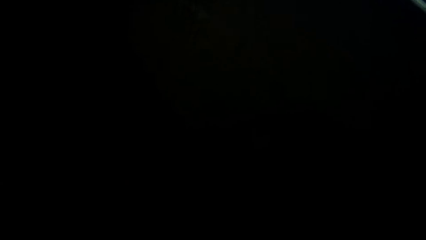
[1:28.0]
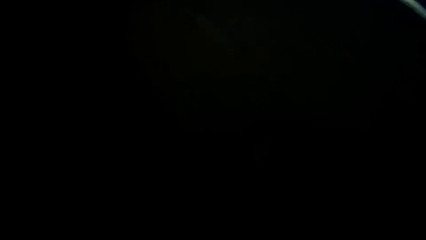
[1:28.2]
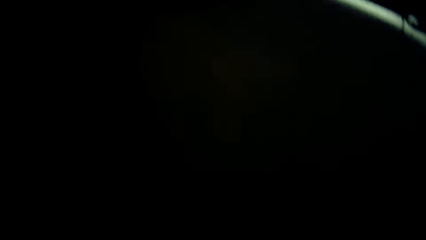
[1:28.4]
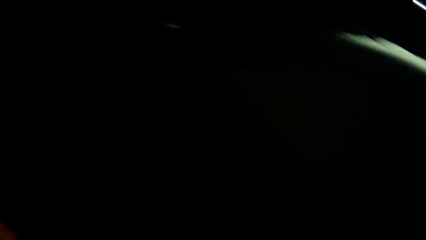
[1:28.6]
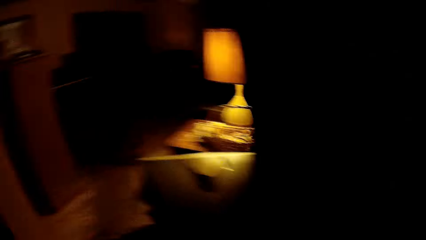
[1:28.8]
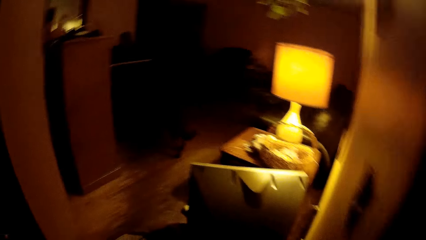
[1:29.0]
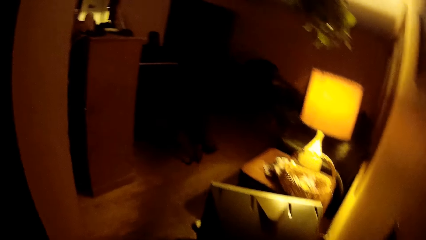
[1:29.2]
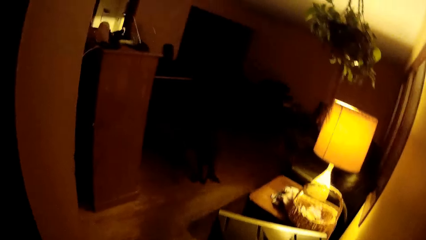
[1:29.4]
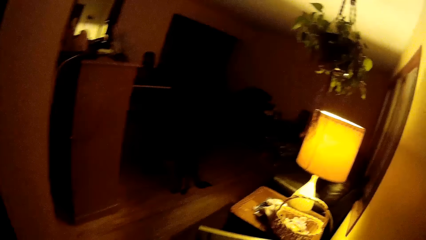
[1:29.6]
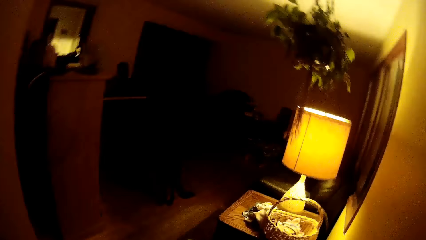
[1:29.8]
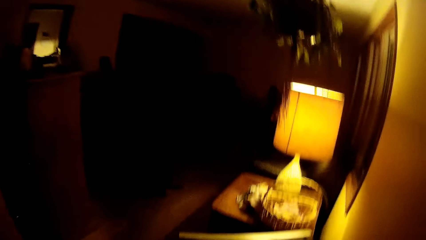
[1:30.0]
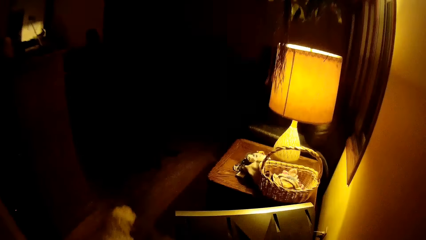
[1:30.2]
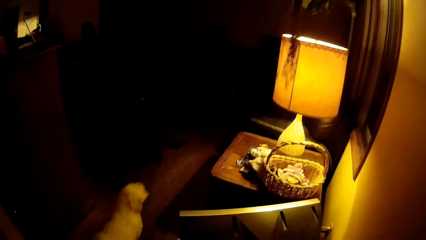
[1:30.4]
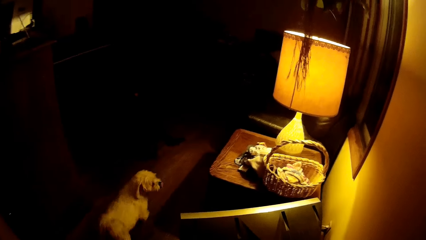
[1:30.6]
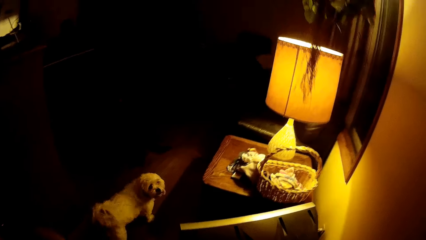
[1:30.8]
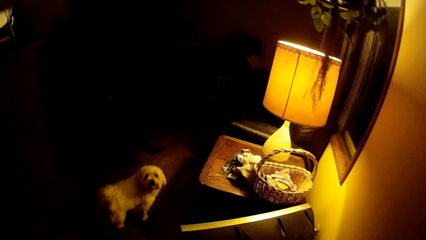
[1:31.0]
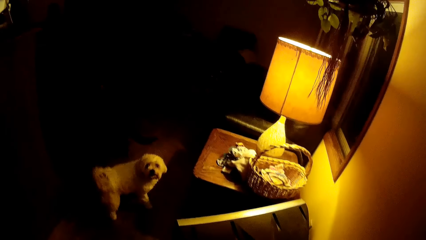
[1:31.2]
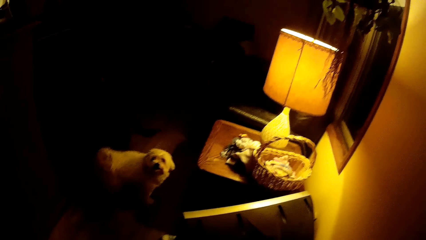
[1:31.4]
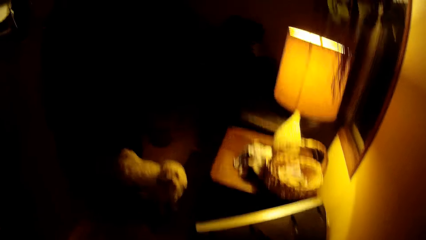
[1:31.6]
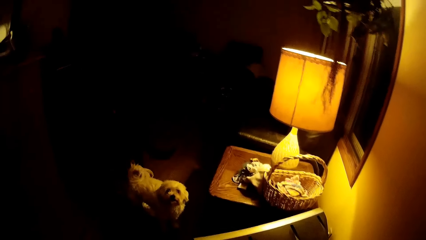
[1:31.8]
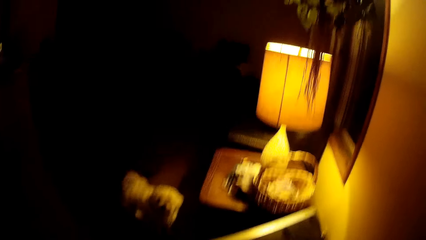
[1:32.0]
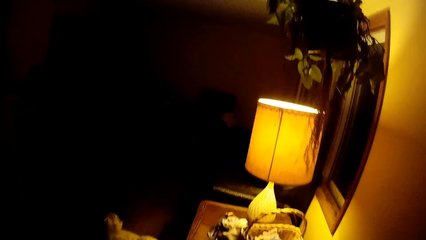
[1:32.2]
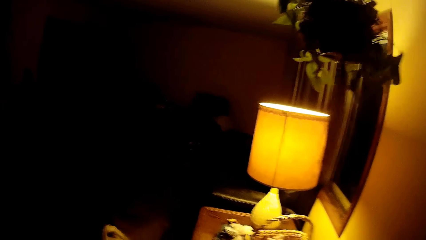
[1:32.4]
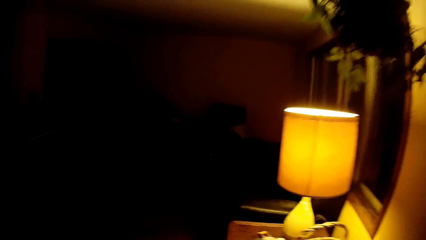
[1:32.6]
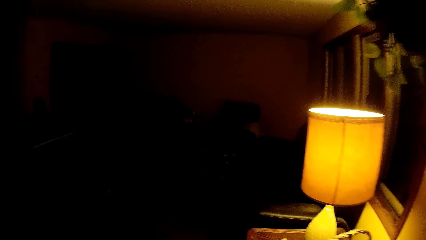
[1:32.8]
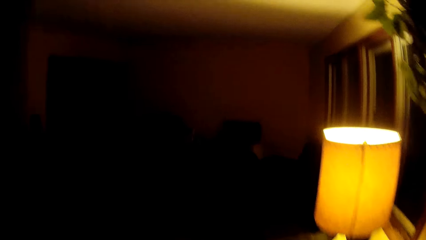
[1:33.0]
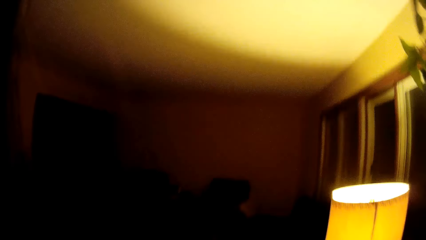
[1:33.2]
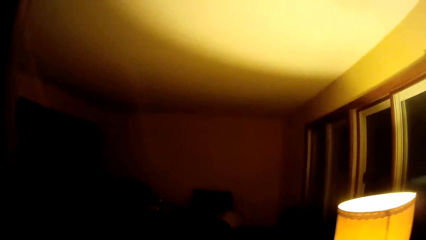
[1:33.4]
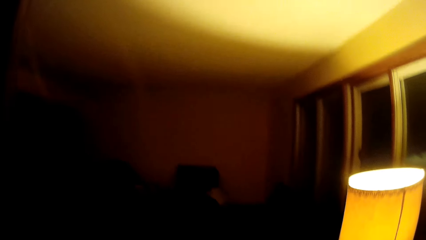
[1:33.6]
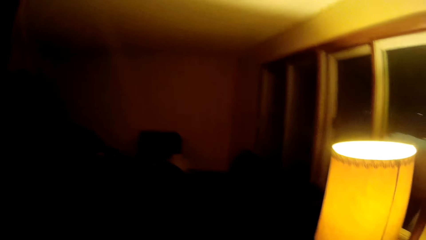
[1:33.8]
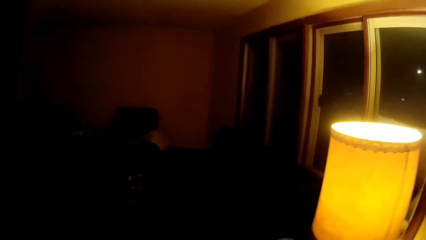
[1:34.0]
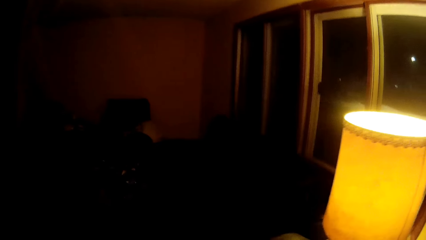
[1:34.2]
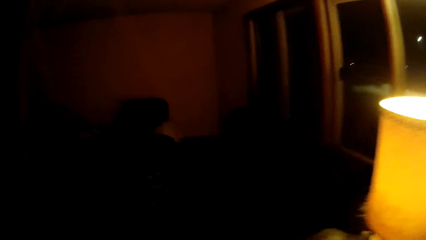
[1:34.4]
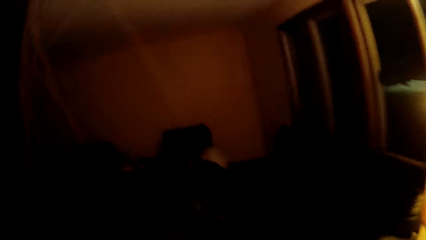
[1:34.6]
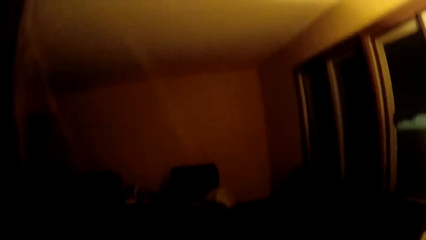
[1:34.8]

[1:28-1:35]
The camera wearer walks towards the door of the living room.

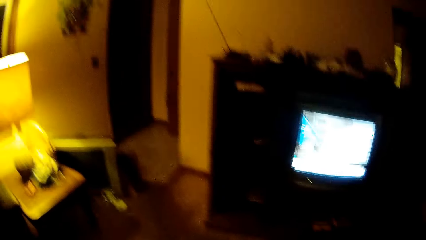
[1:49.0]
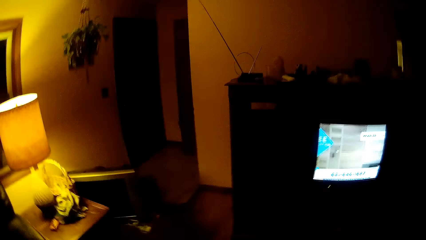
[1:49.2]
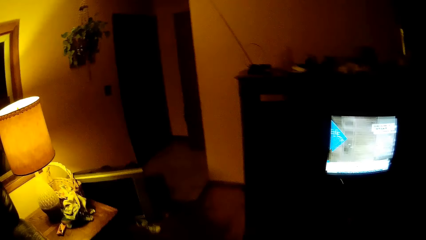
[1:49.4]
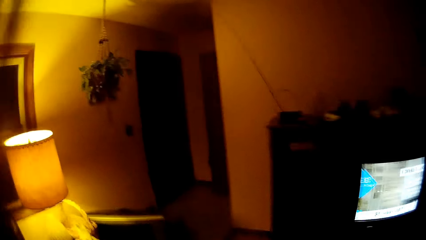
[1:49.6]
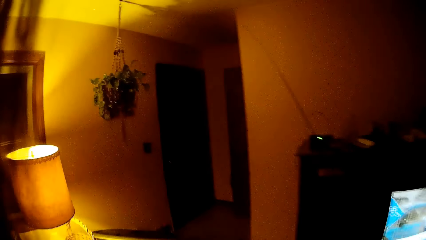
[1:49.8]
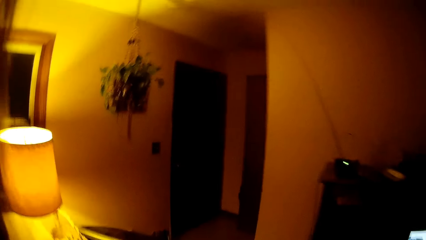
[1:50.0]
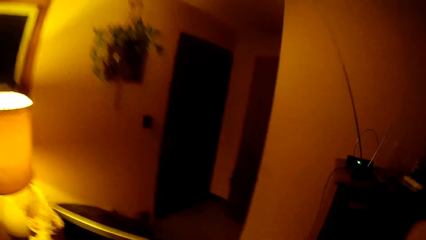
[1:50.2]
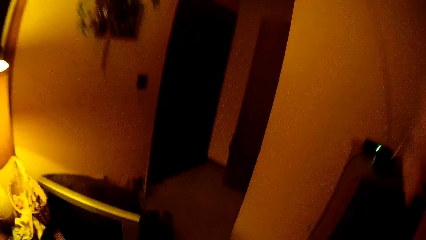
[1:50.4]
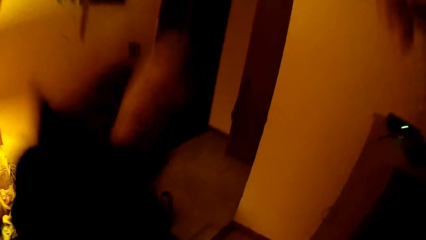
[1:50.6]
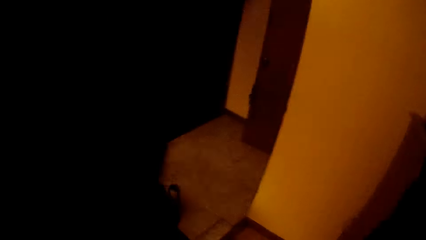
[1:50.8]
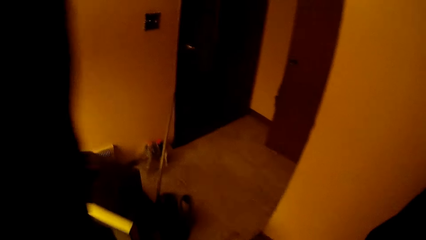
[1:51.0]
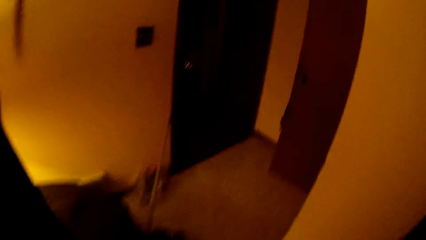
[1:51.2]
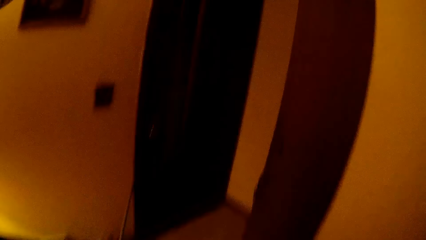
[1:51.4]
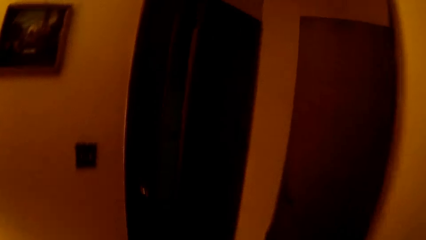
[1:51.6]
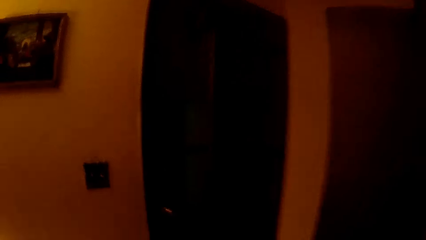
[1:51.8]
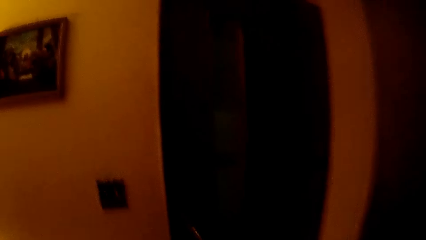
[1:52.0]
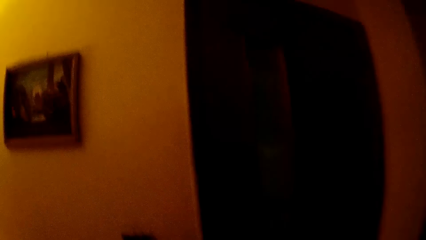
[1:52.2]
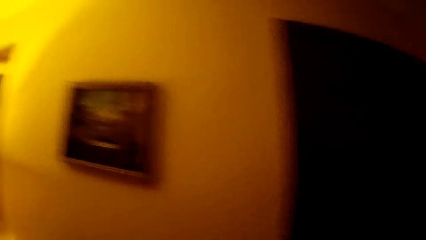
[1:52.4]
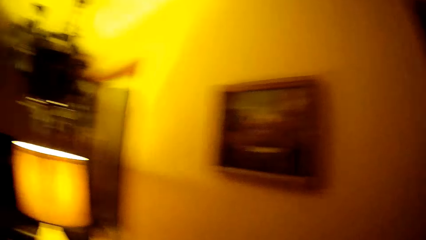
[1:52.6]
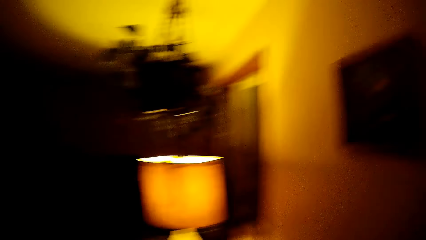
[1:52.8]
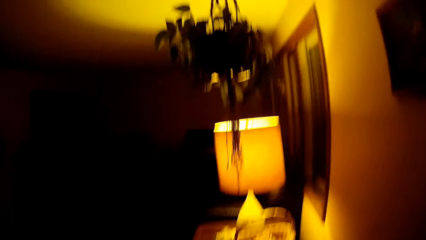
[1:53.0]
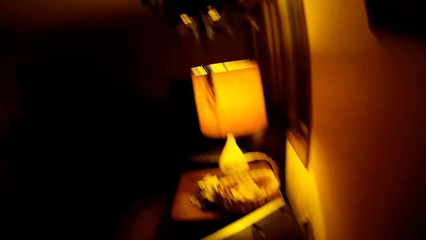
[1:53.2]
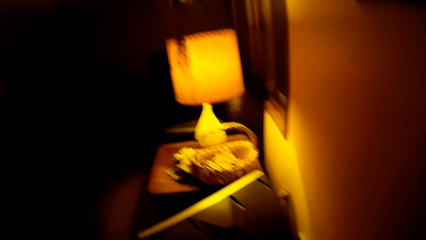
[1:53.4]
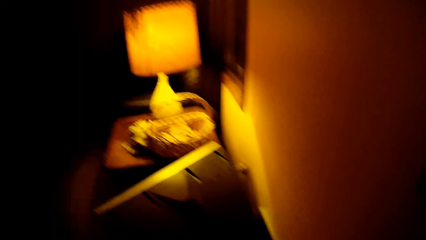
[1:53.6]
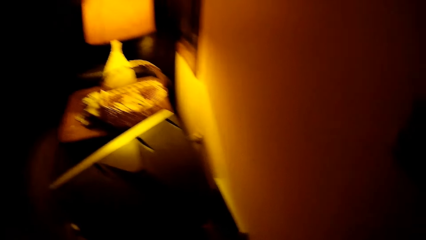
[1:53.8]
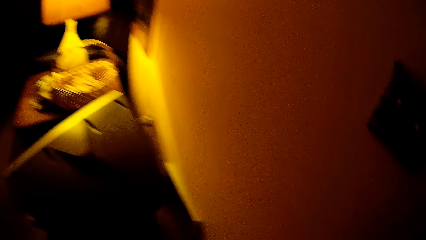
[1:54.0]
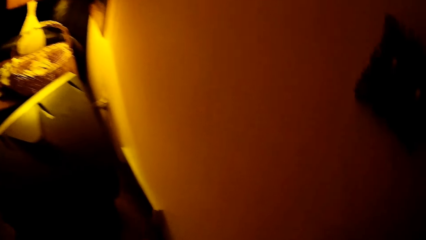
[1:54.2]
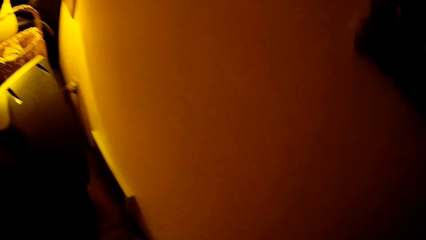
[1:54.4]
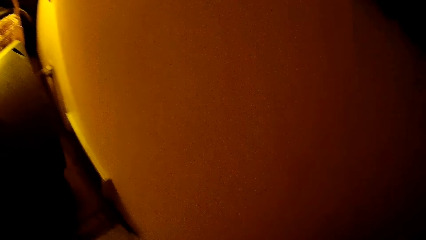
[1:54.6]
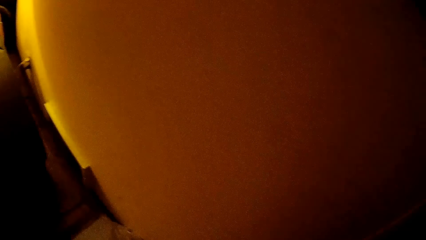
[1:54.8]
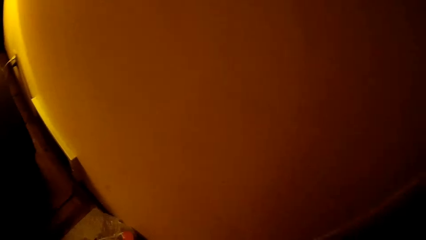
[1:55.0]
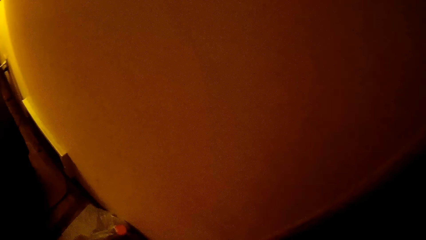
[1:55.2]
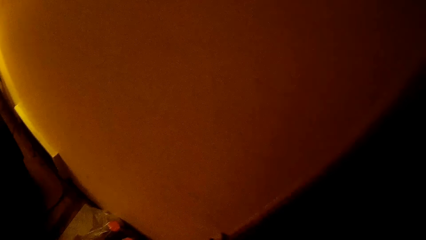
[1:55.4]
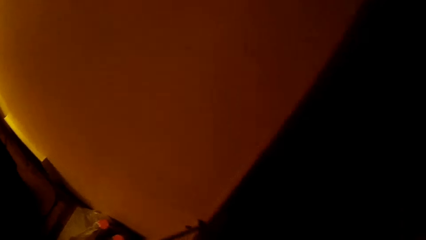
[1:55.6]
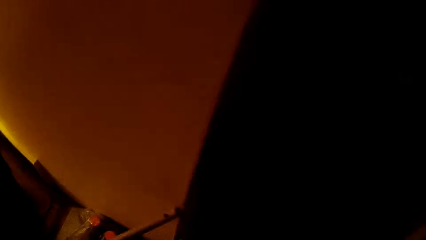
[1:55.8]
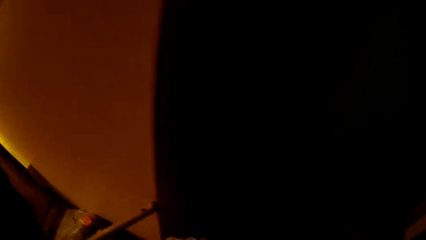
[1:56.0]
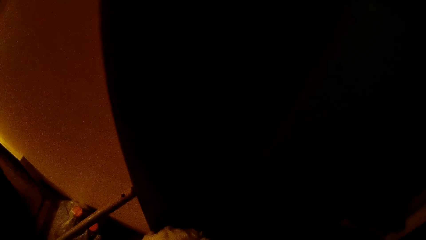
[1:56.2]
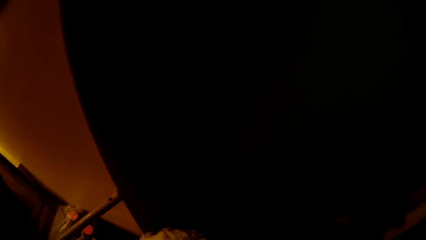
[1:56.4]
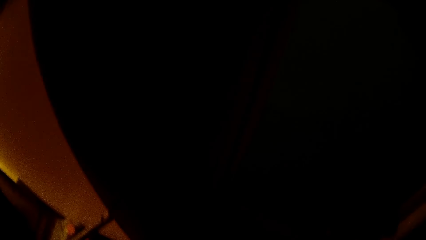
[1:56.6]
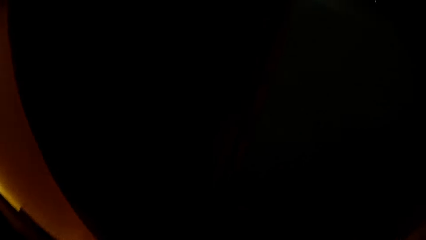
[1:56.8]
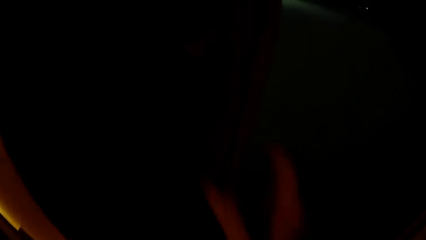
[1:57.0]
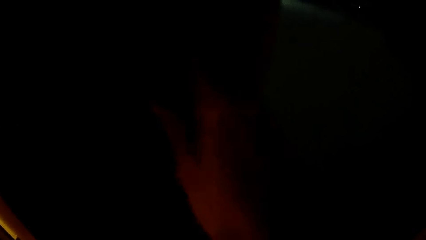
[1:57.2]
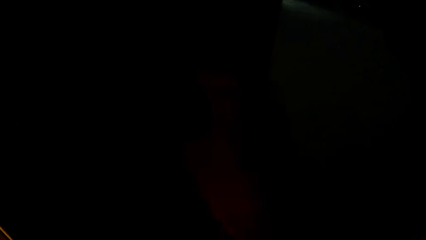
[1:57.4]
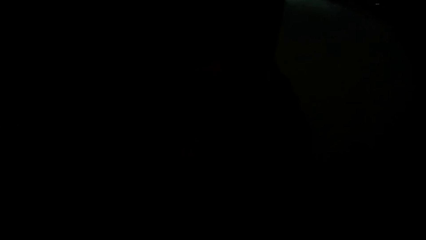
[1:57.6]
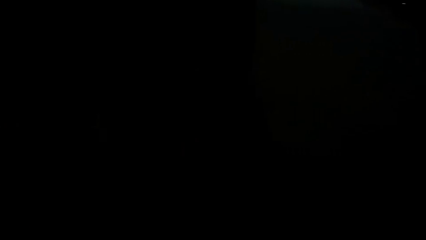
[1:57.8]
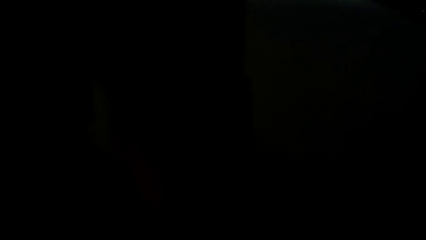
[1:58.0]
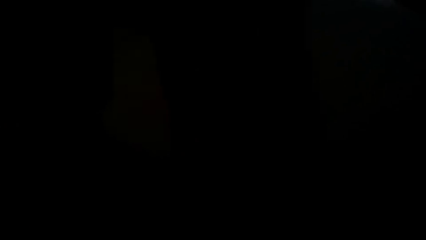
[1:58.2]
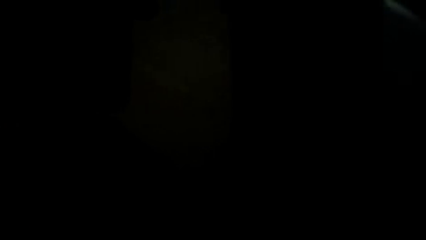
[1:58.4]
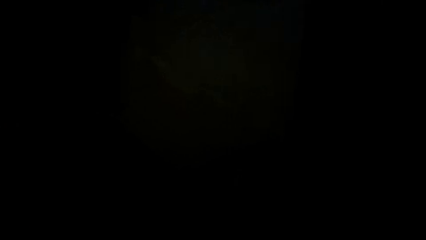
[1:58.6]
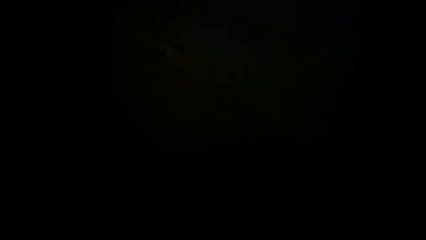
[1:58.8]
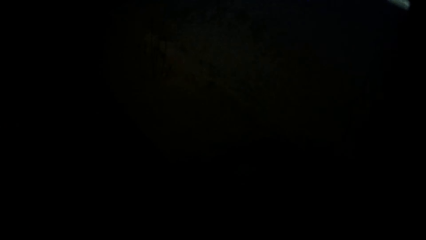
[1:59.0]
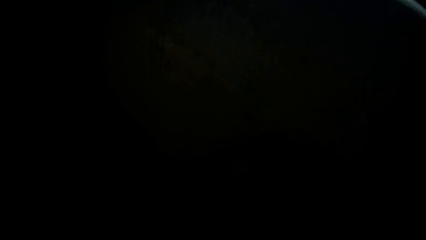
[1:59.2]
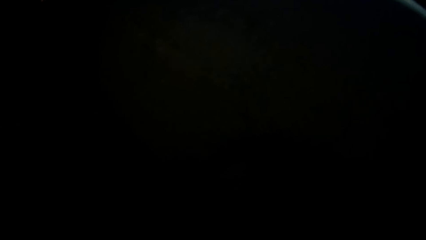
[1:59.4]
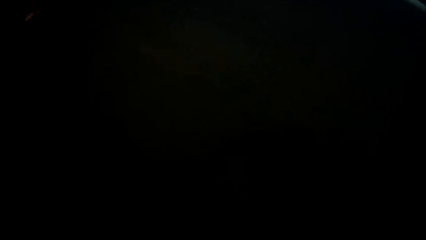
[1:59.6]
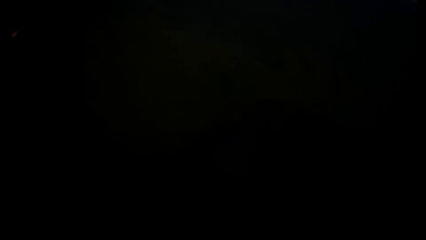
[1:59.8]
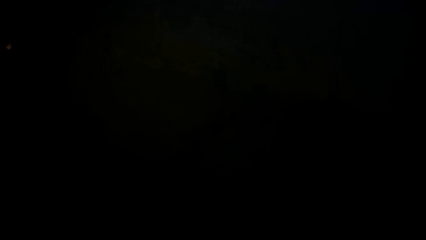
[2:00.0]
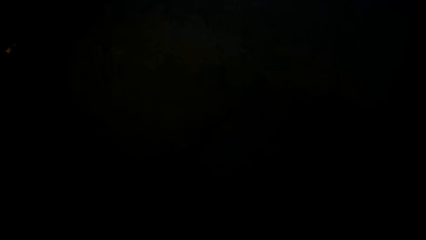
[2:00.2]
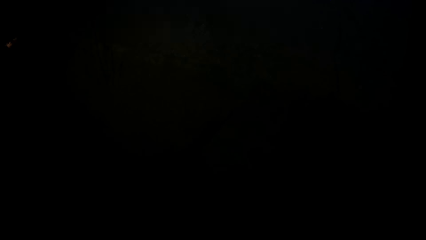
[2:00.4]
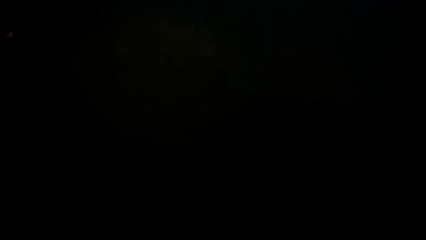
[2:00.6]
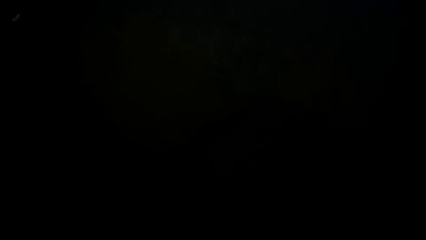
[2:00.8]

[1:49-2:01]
The camera wearer moves a hand. They move around.
